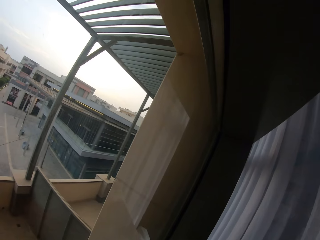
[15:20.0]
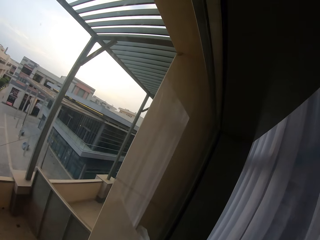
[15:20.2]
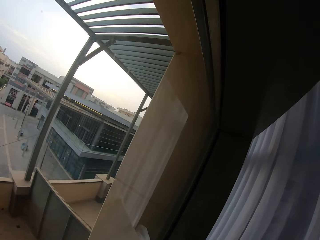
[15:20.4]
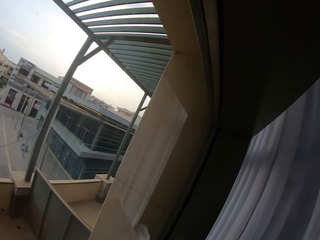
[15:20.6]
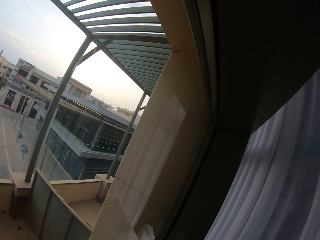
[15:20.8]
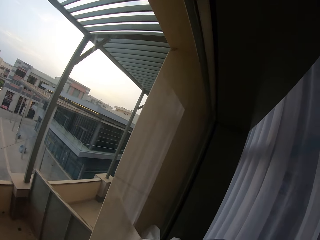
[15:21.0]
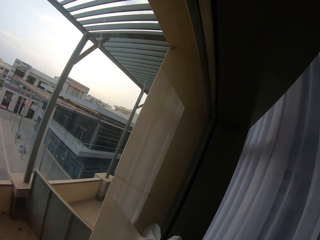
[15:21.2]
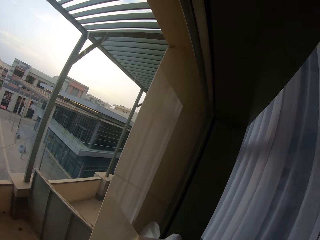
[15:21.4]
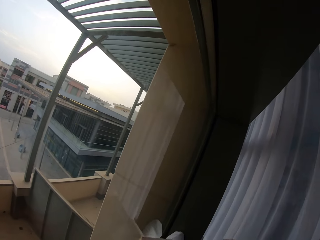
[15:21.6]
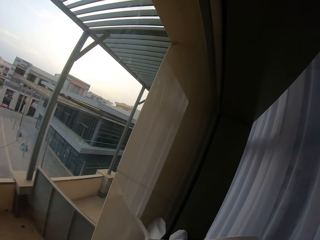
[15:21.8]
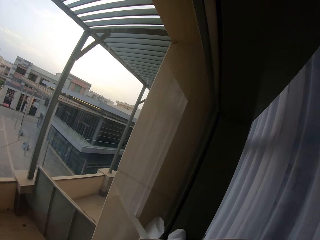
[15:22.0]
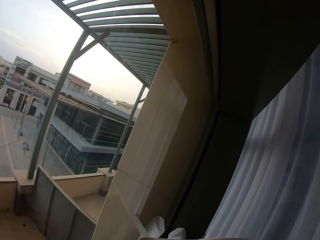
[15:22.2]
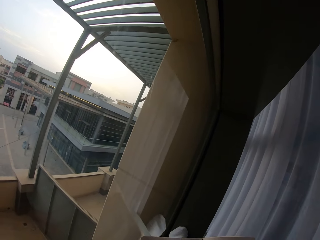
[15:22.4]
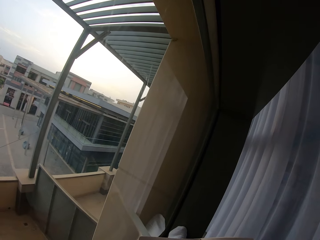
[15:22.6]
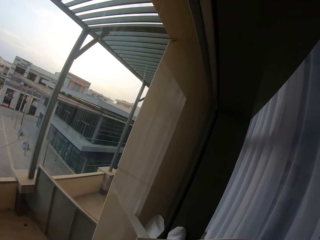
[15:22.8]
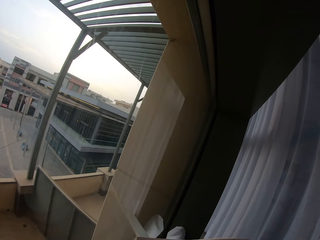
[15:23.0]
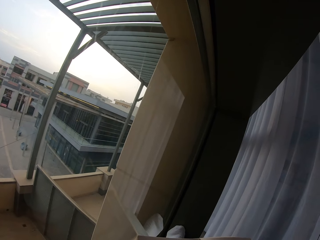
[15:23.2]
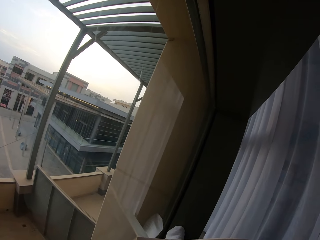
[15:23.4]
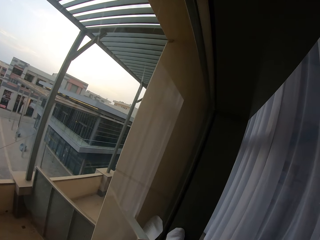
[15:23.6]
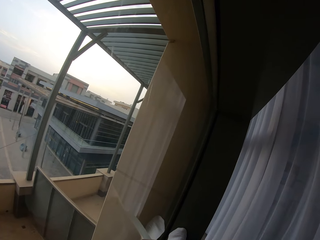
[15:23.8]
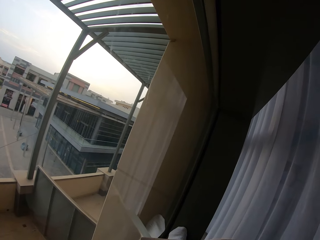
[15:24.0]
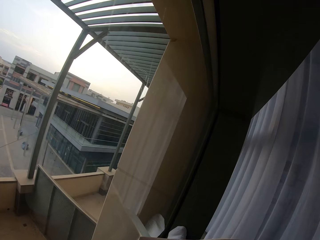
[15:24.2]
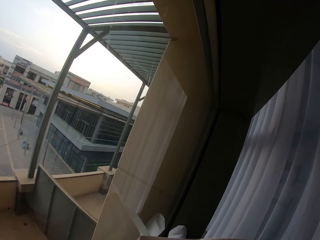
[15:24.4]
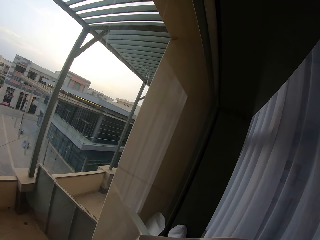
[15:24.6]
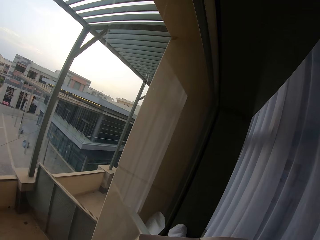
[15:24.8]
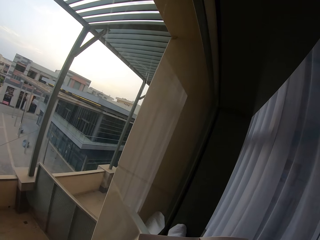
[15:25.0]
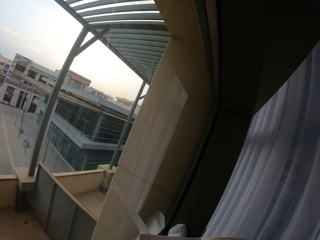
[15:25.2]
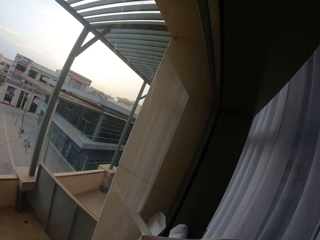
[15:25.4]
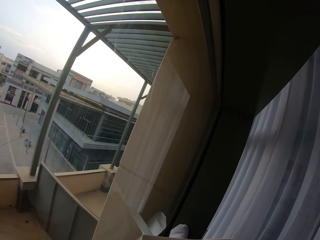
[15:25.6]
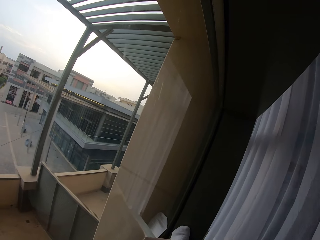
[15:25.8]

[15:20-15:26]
The camera wearer reads the book.

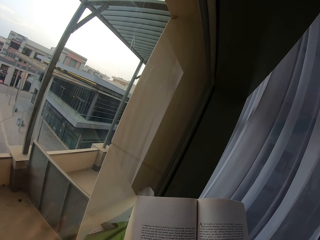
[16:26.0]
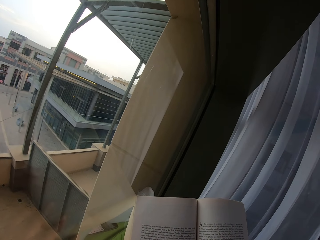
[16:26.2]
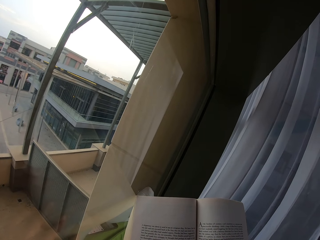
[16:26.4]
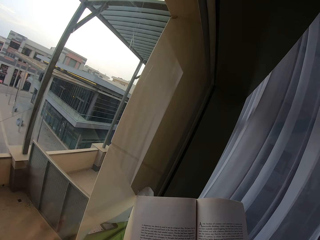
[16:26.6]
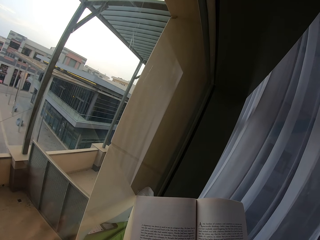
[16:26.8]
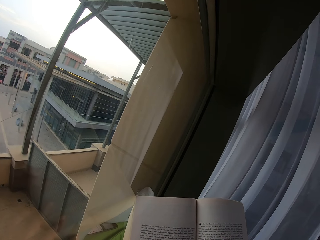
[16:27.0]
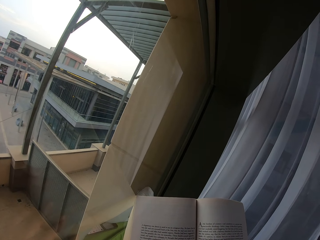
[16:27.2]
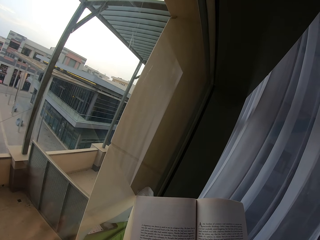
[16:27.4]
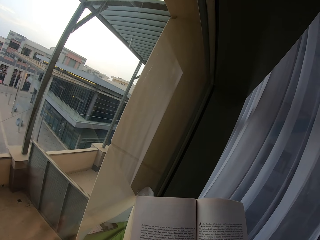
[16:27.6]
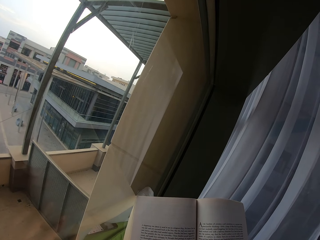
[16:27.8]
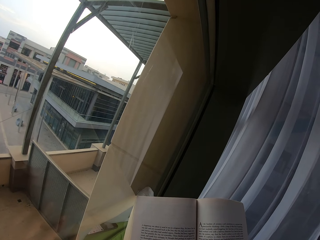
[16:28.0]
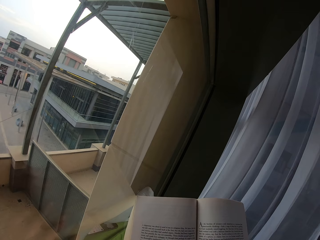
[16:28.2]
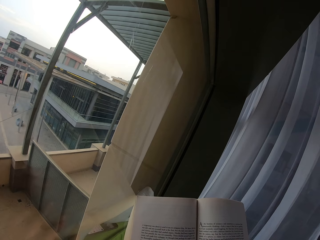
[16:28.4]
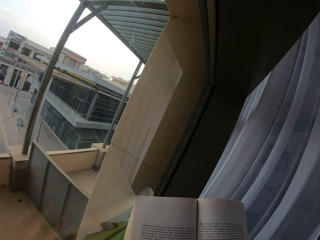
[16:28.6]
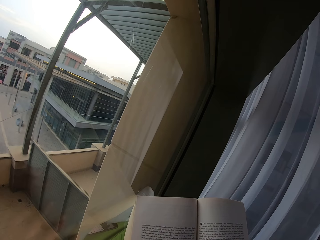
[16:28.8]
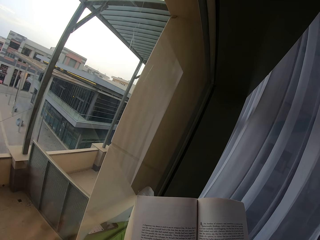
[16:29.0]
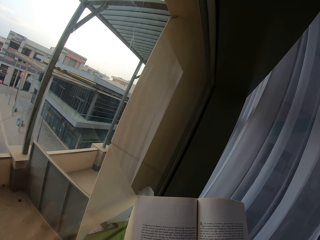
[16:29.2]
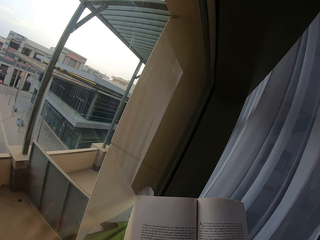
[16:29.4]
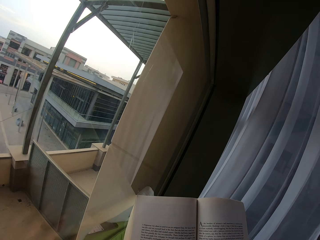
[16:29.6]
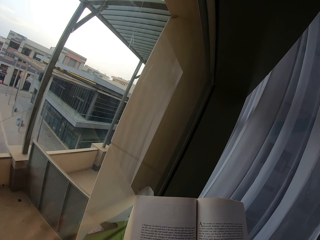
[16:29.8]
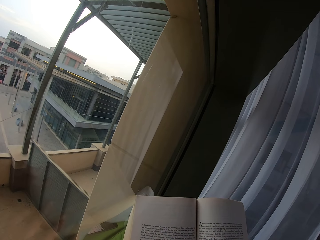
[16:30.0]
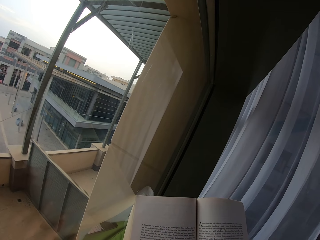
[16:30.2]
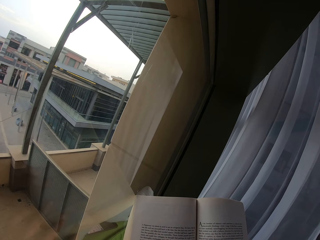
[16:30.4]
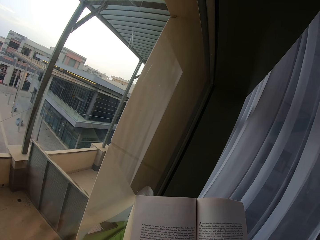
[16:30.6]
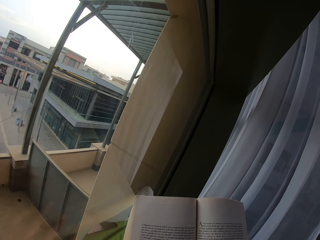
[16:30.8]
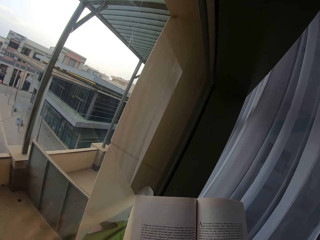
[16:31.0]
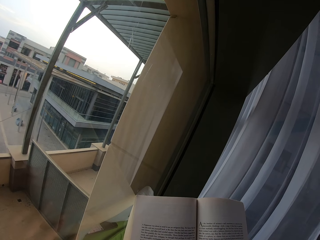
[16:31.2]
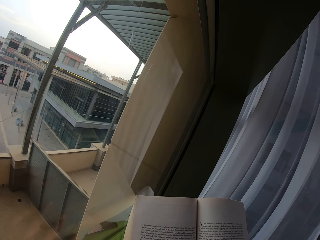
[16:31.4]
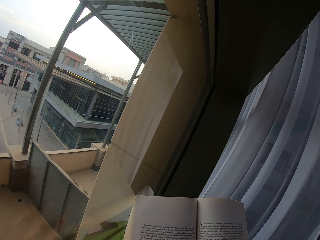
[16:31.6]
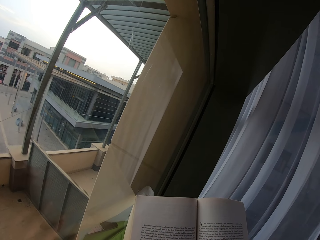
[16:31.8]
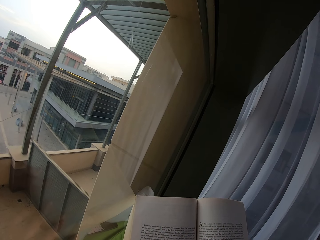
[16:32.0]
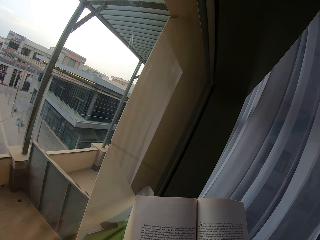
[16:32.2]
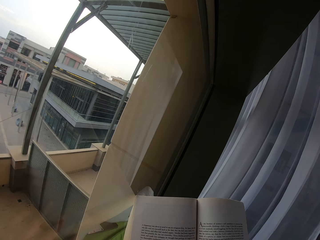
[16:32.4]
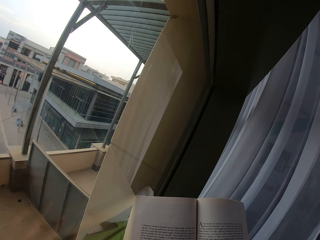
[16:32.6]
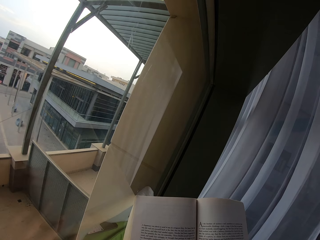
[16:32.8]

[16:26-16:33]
The camera wearer continues reading the book.

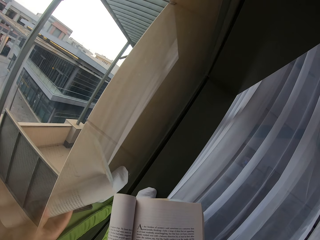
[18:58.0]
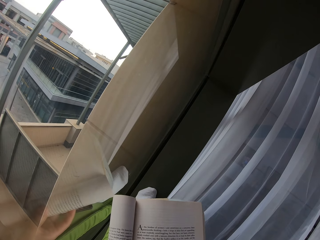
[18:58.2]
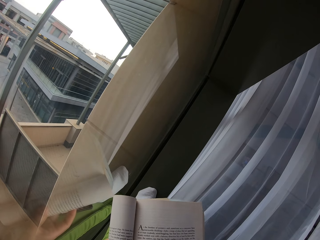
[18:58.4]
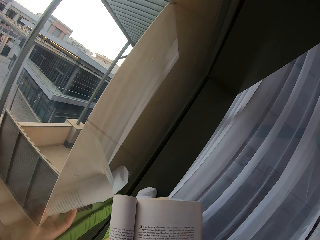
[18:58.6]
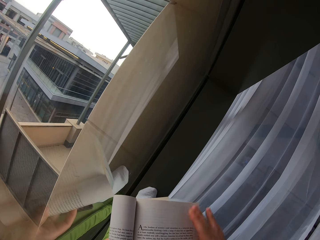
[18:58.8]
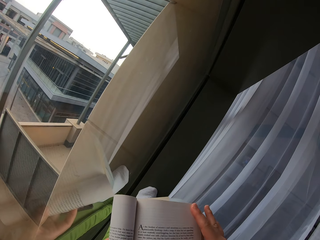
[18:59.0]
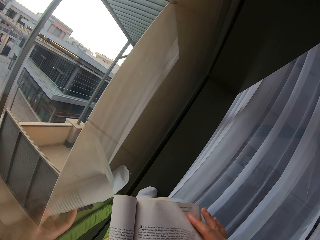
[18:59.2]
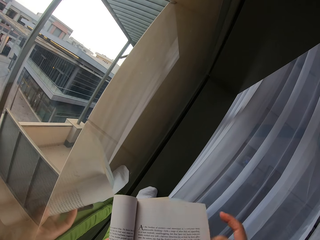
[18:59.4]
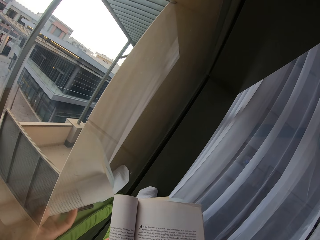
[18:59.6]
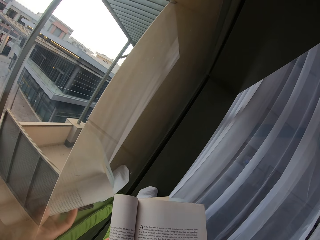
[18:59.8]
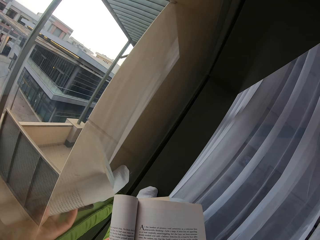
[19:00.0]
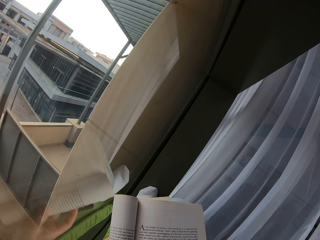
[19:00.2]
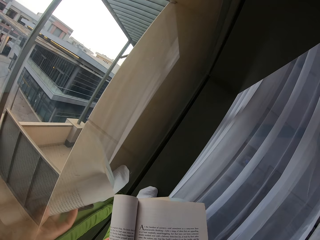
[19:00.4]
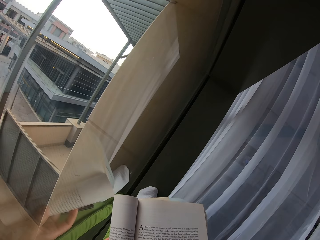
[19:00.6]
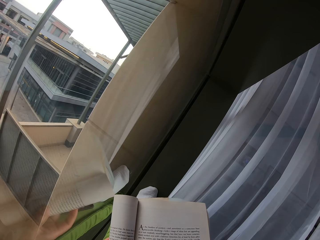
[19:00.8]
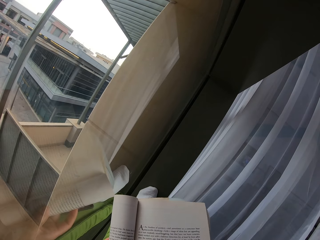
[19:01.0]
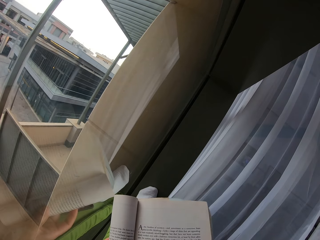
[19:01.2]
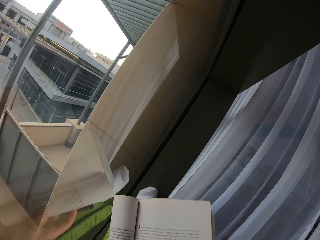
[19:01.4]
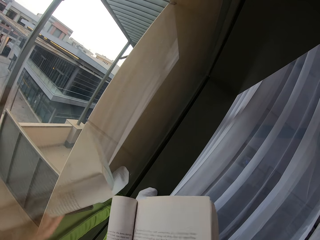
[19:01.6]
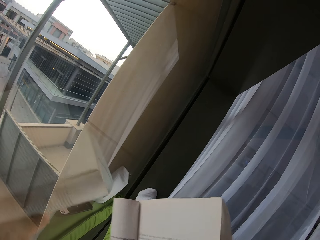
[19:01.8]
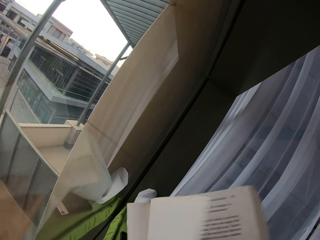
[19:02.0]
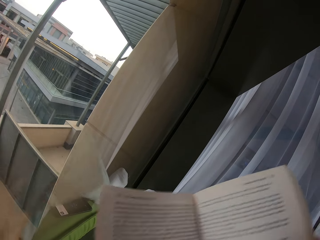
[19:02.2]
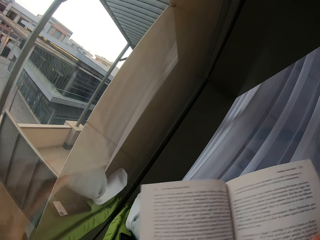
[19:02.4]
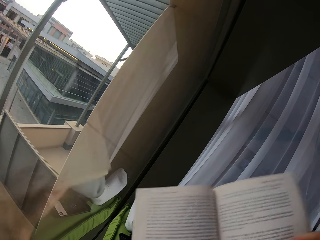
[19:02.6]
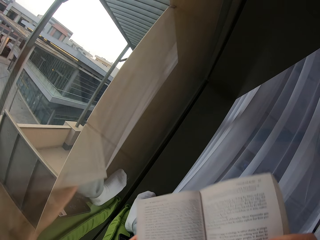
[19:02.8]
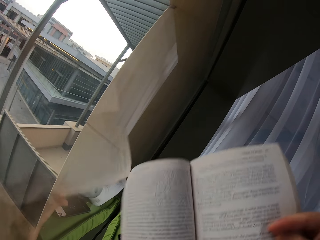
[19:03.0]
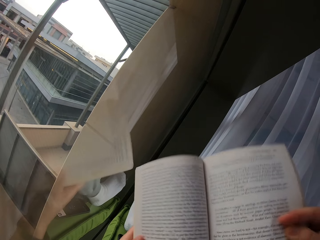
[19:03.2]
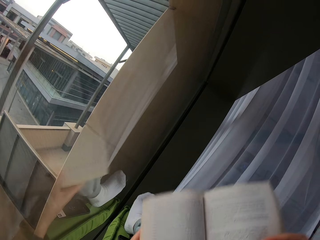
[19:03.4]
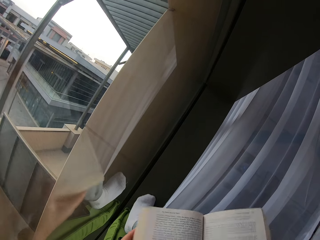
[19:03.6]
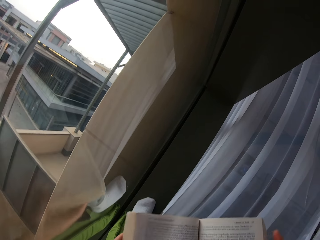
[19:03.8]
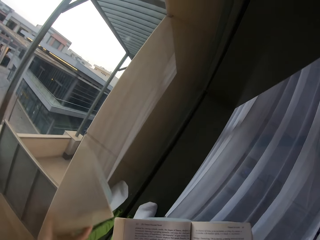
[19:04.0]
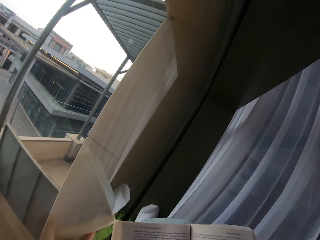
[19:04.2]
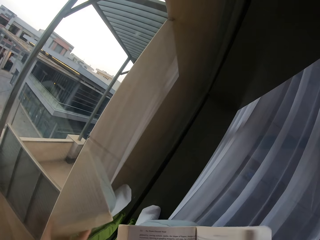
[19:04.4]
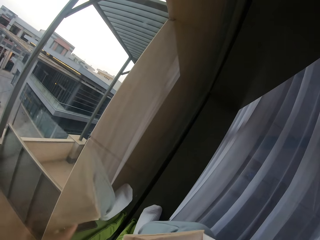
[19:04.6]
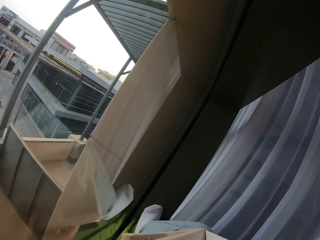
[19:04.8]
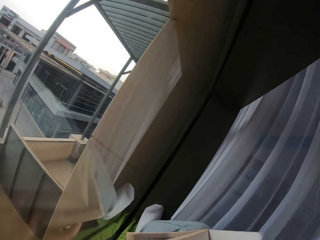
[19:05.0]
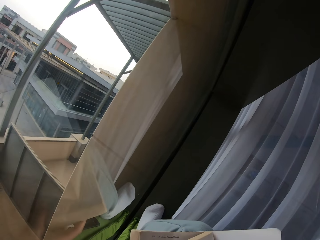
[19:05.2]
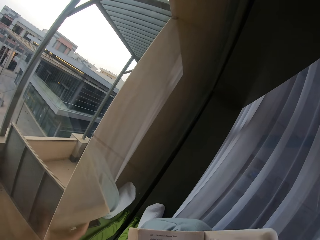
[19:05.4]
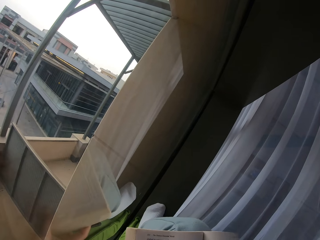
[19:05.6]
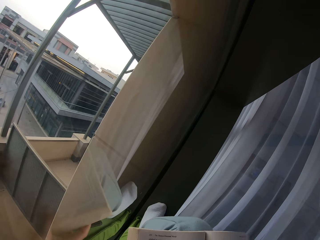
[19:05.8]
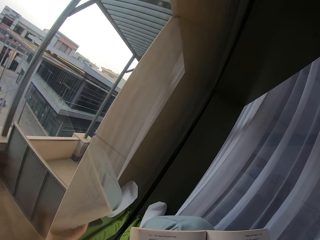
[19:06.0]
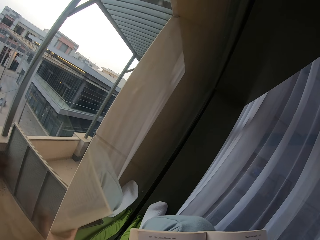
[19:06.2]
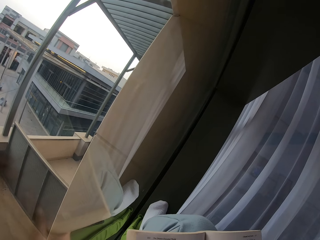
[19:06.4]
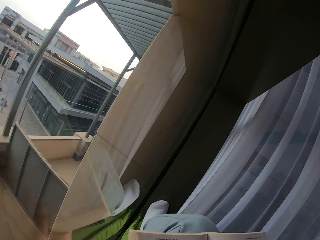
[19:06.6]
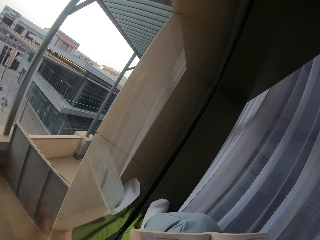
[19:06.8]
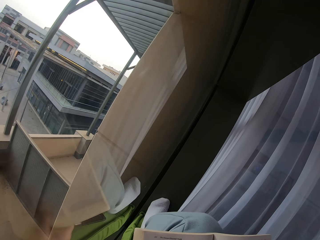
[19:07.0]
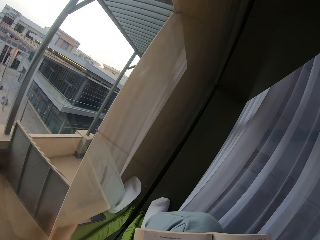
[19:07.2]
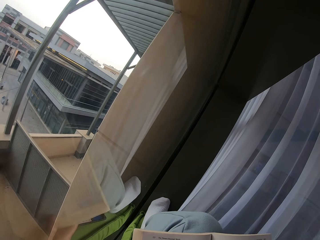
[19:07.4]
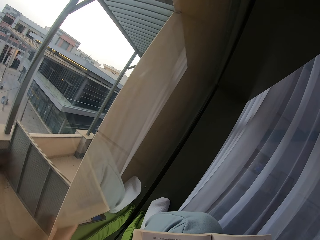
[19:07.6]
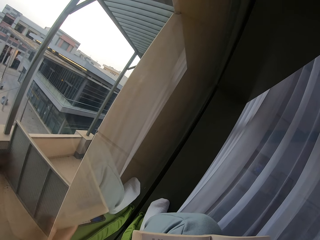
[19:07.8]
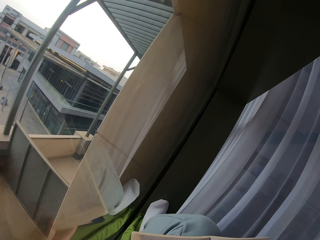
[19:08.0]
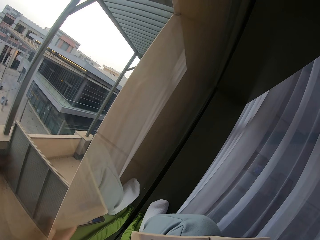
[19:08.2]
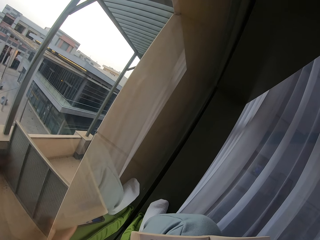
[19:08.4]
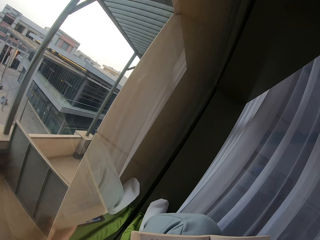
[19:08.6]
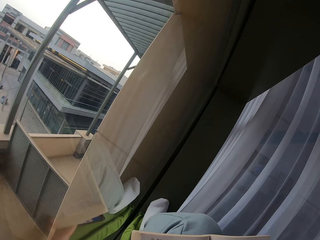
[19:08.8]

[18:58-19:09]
The camera wearer opens the next page of the book. They read the book.
